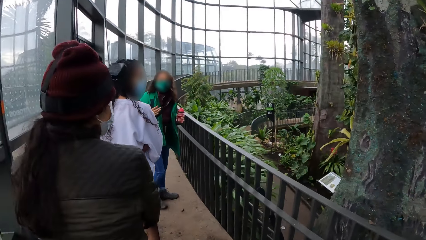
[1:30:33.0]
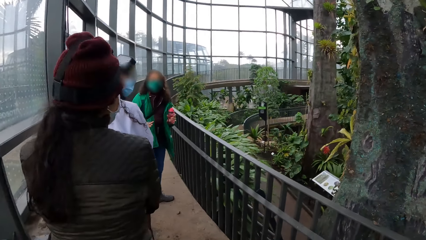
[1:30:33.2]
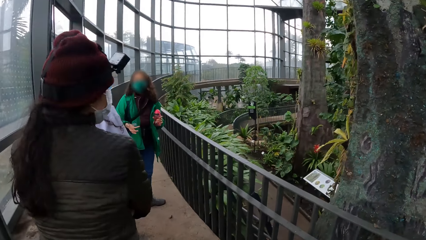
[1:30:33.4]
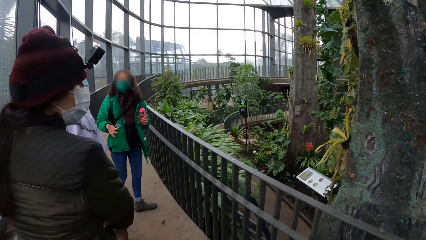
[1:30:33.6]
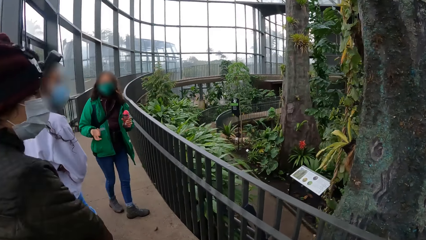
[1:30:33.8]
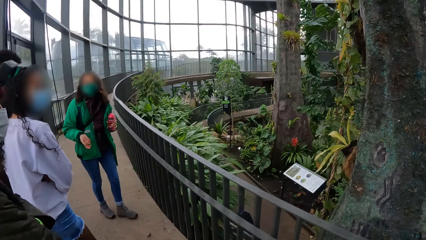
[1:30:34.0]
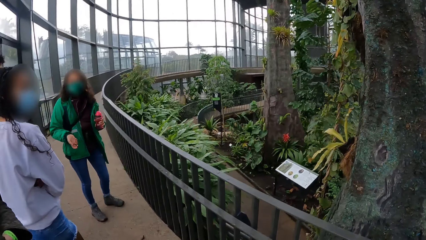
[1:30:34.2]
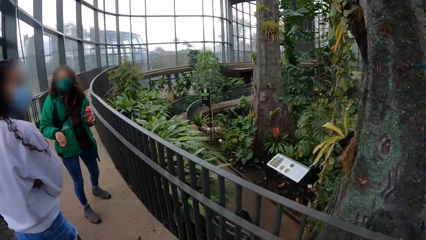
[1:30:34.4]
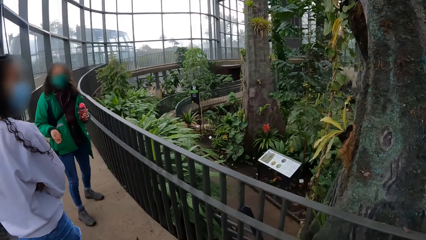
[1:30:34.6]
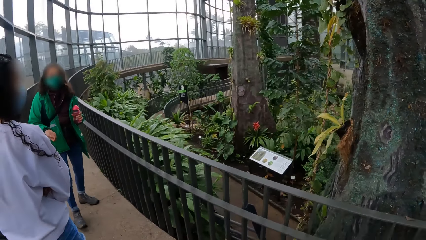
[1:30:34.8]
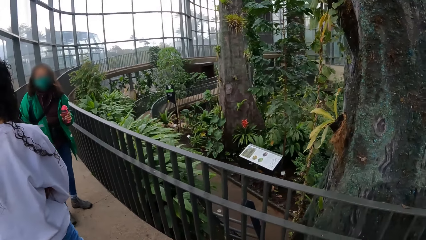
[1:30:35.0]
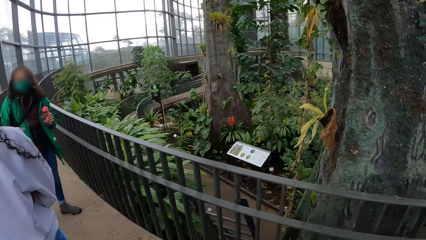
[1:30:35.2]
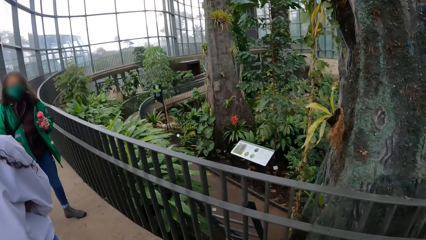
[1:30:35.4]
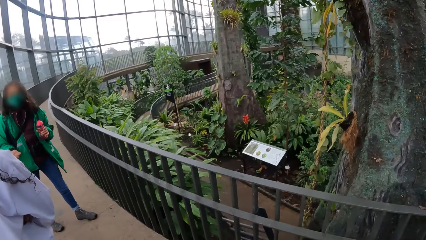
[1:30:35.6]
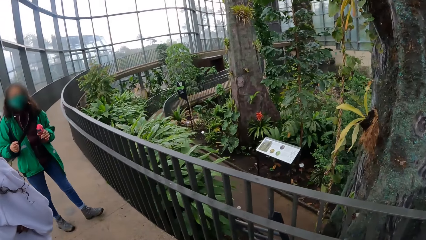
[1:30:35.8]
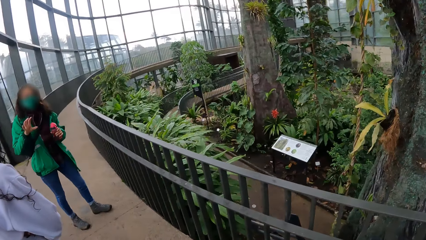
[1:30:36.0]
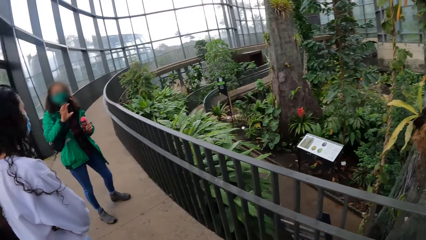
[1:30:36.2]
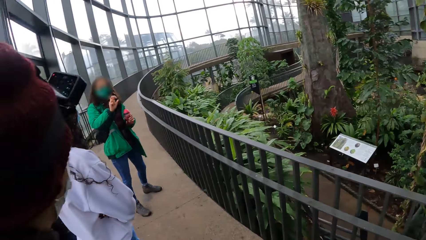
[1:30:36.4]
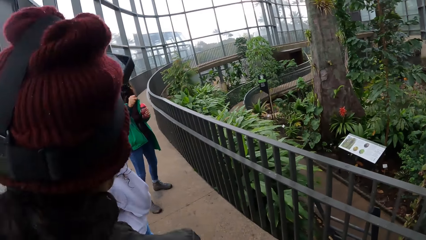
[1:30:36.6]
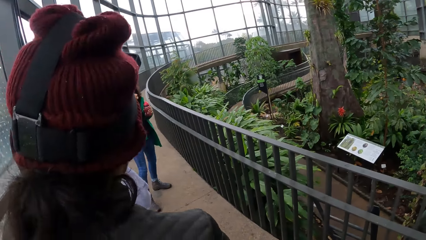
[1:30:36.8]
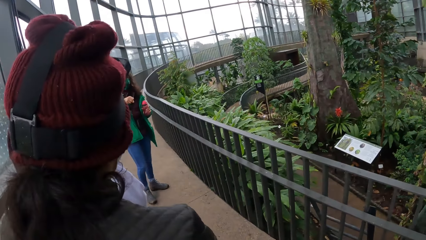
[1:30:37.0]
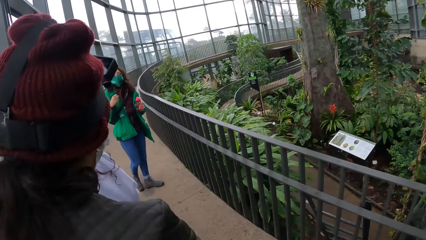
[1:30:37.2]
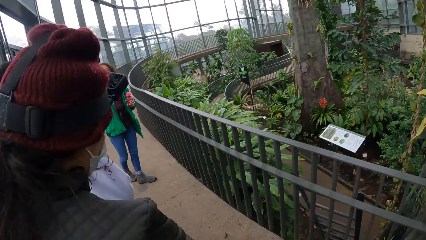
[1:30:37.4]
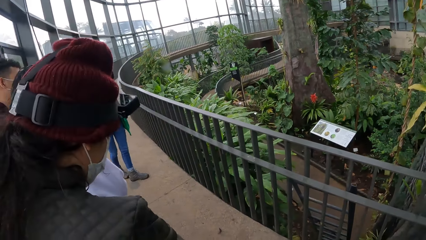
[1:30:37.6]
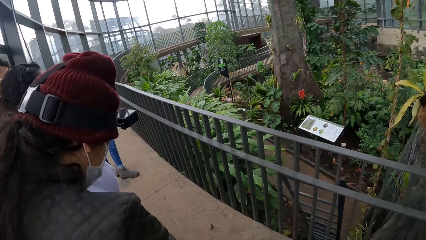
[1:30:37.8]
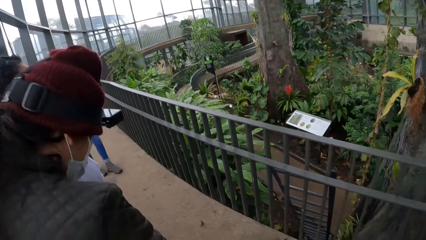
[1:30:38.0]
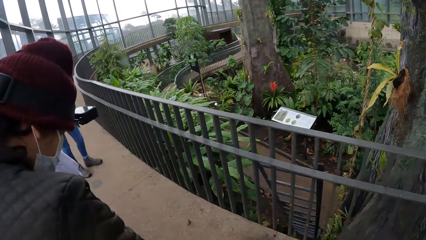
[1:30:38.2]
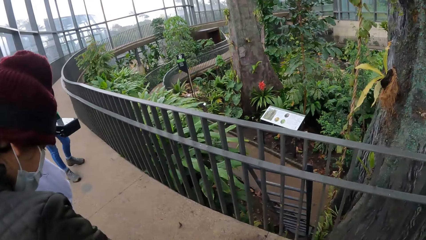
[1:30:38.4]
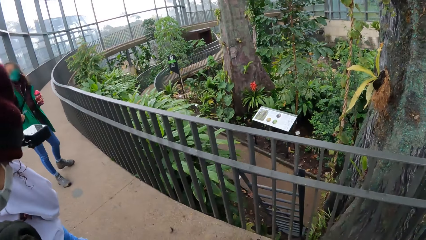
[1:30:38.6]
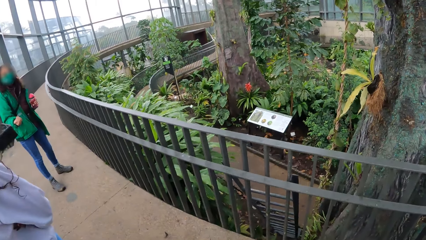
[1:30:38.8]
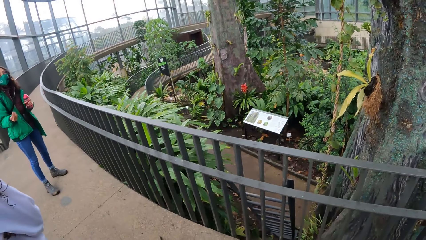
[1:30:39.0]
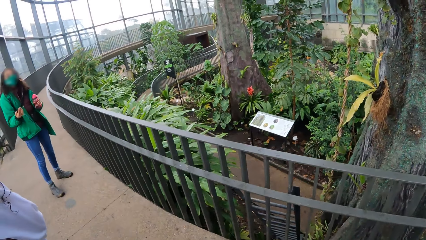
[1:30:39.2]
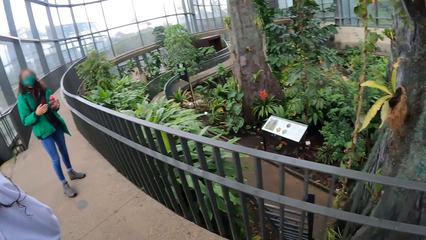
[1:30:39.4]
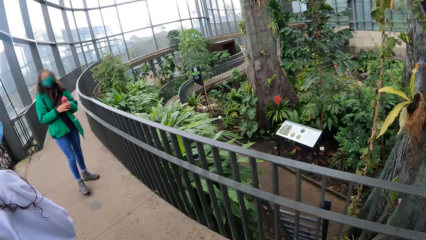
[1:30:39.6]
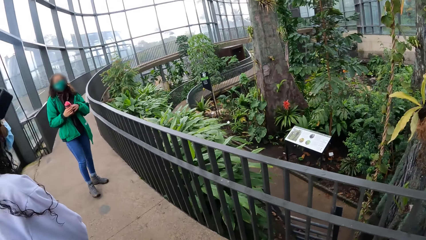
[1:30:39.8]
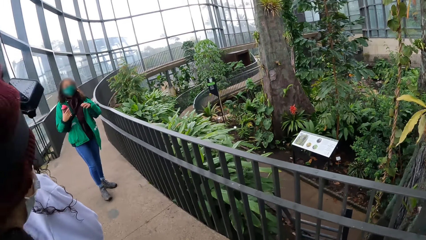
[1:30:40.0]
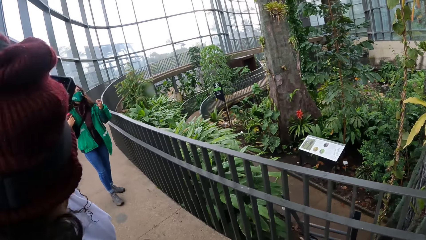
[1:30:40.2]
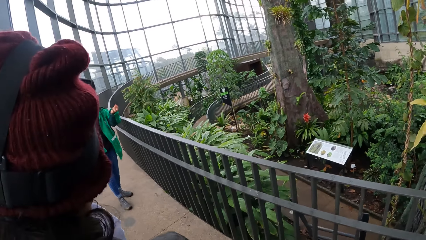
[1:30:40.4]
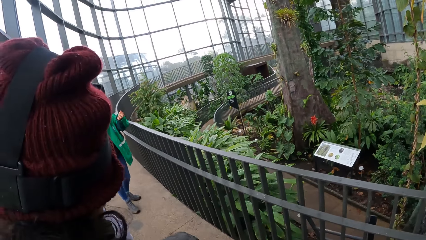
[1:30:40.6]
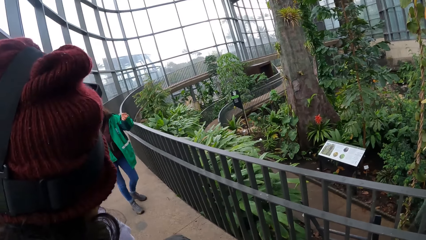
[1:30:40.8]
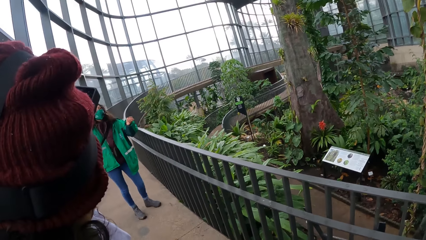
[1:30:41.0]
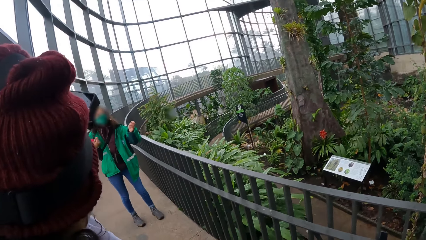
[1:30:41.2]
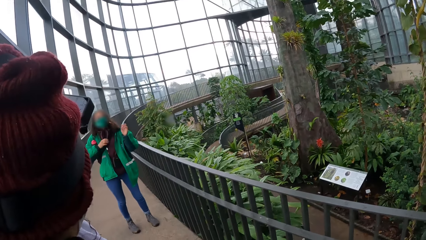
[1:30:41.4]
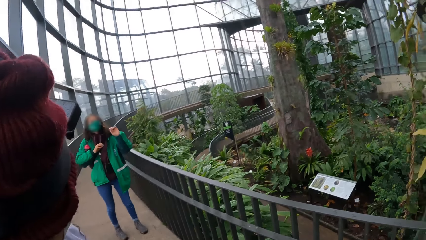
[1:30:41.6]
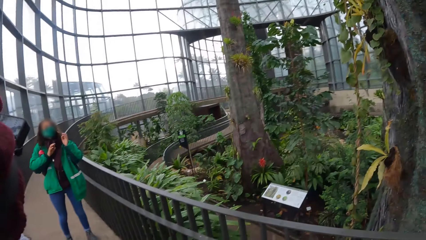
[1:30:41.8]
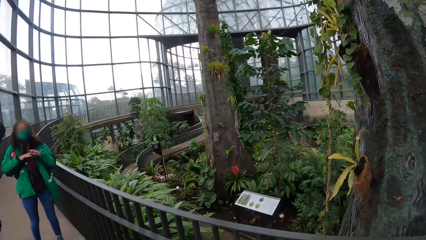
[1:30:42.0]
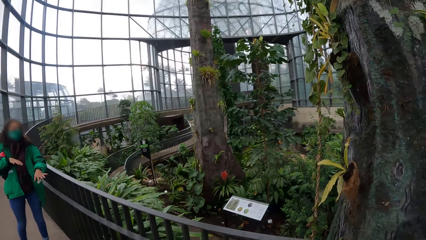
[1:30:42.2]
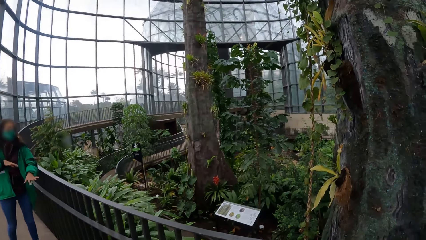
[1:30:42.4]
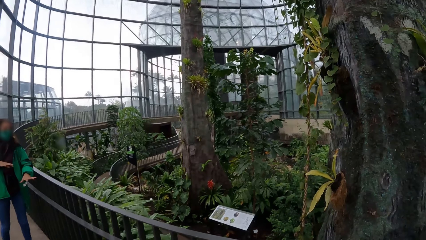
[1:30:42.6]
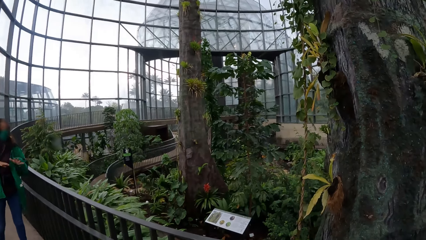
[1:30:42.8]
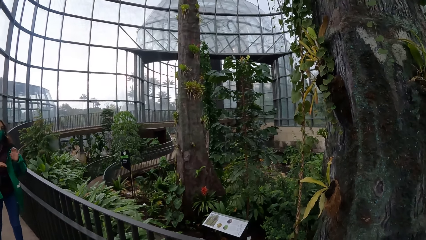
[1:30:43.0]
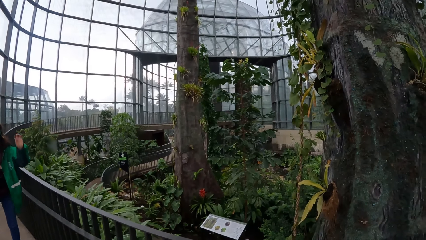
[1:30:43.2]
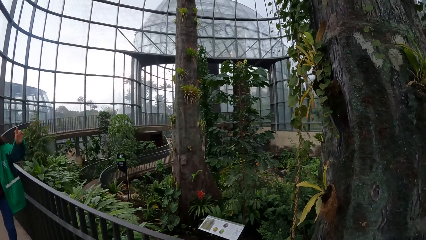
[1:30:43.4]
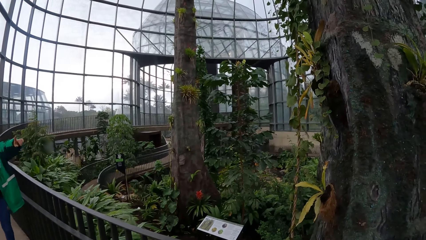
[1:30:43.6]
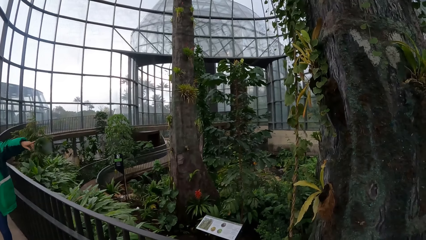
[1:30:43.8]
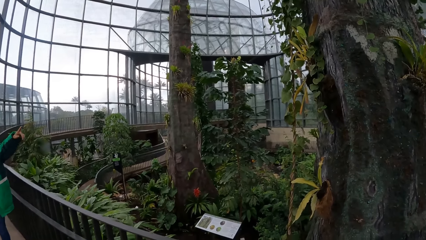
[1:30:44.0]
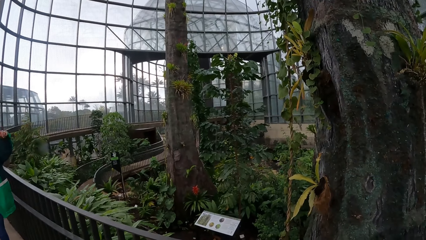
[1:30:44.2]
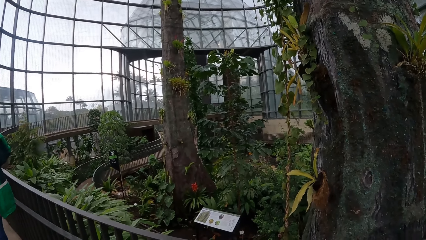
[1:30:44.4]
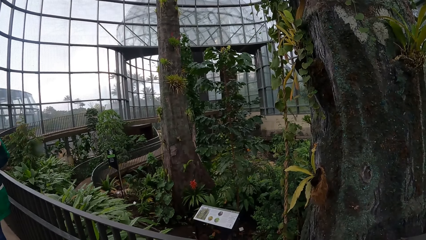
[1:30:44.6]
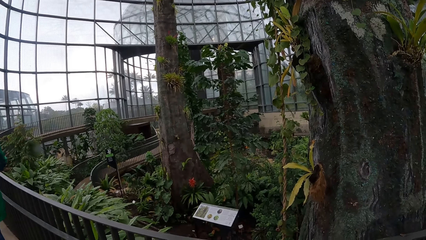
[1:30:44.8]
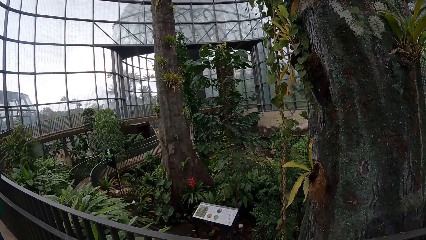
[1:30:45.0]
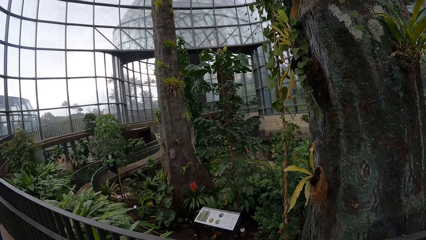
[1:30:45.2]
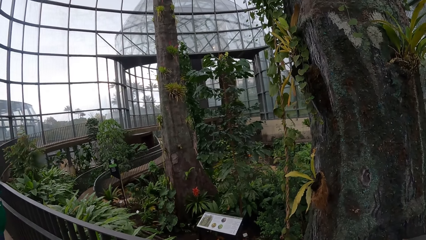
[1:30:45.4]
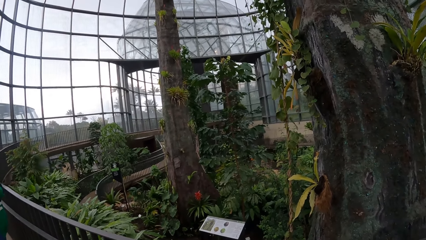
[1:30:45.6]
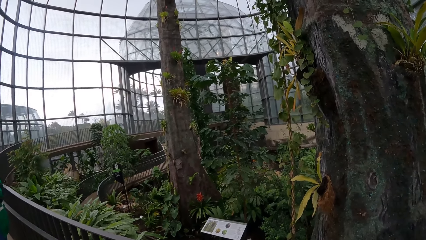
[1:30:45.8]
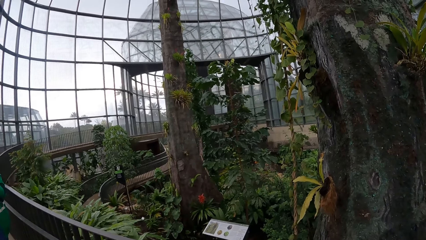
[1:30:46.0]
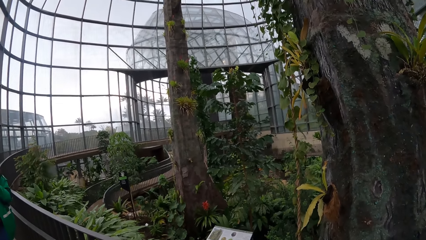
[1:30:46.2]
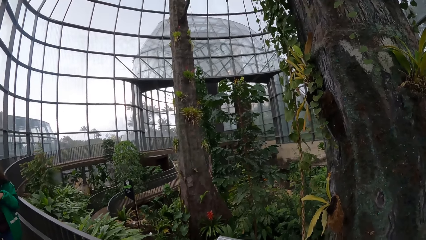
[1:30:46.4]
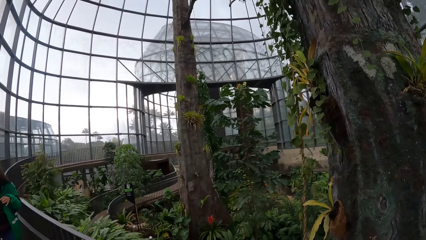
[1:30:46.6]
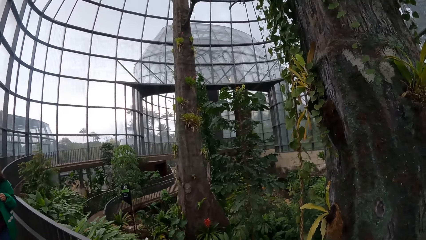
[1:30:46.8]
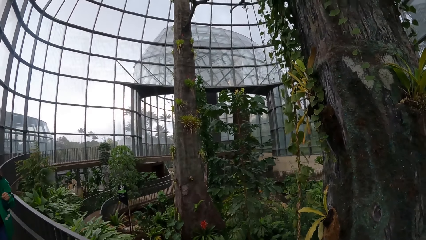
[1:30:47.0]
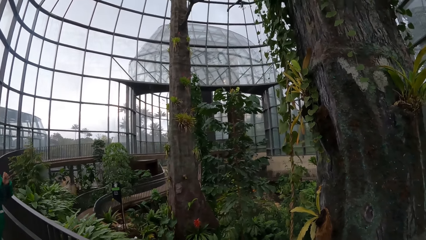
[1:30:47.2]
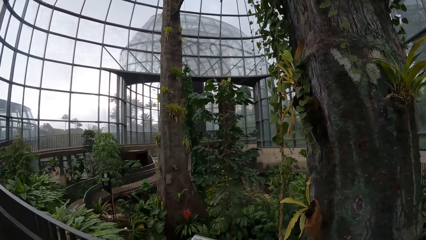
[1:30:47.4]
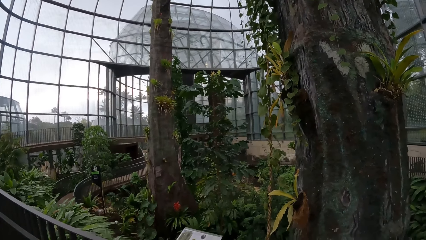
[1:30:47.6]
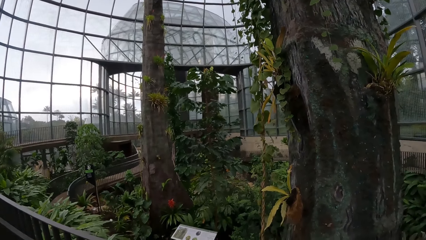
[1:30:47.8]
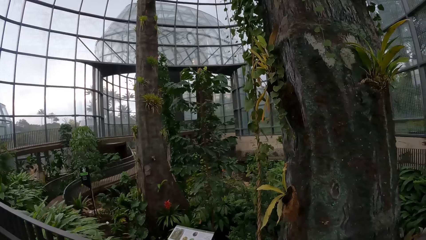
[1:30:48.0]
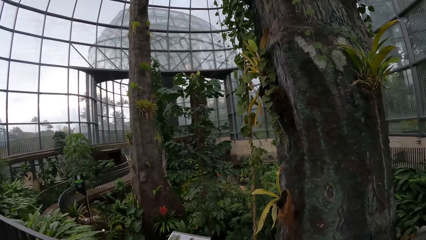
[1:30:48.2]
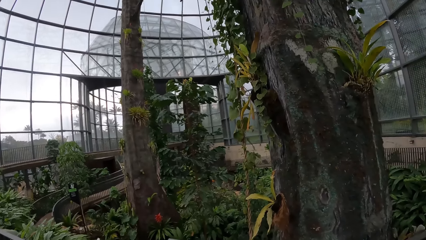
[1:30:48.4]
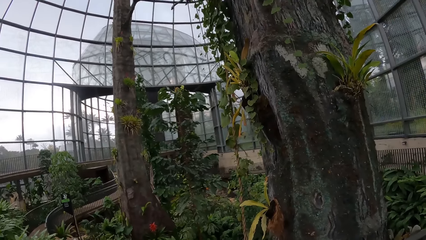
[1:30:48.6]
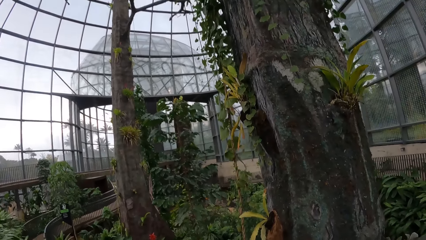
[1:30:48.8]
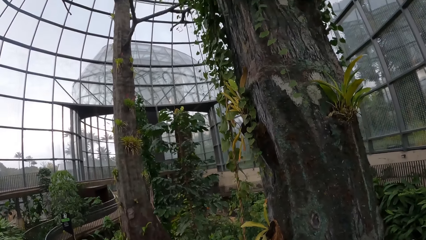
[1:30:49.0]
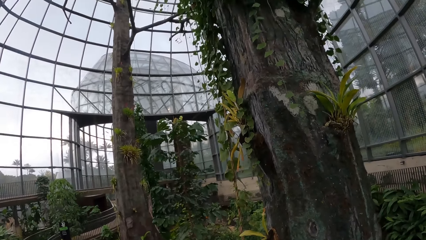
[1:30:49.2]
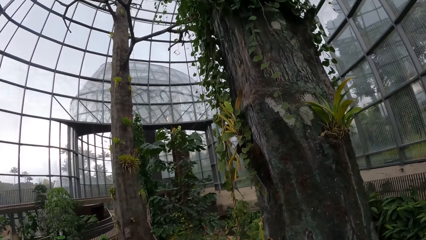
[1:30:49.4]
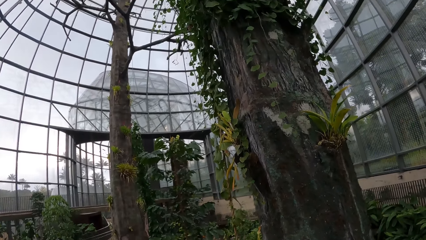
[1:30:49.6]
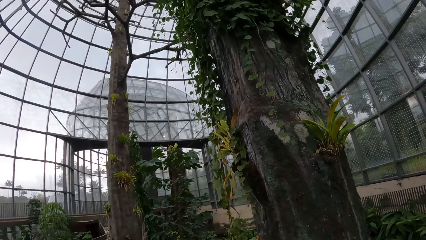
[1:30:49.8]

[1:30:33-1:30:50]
The woman passes the water bottle in her left hand to her right hand. The woman puts the water bottle under her armpit with her right hand. The woman gestures towards the group of people and the camera wearer with her hands.
